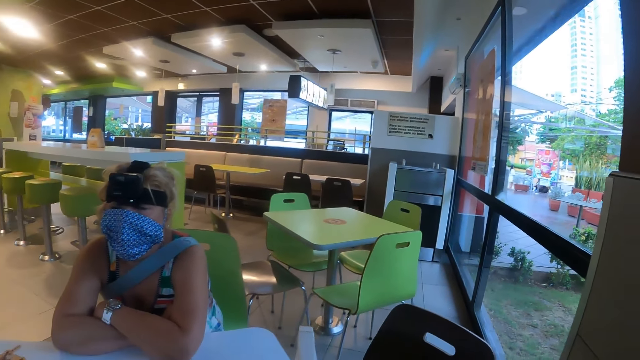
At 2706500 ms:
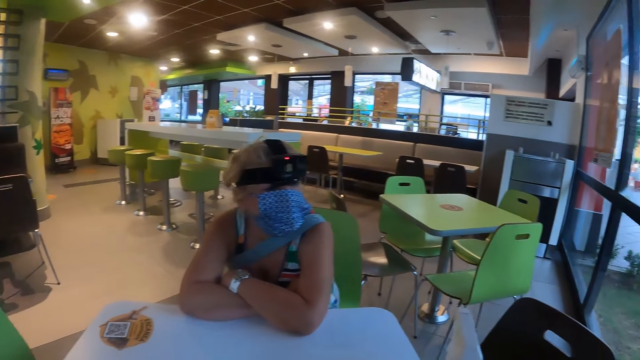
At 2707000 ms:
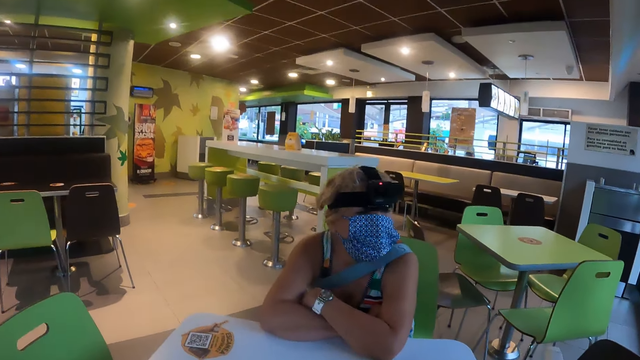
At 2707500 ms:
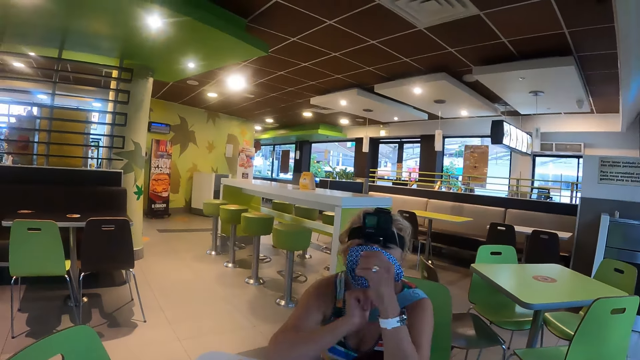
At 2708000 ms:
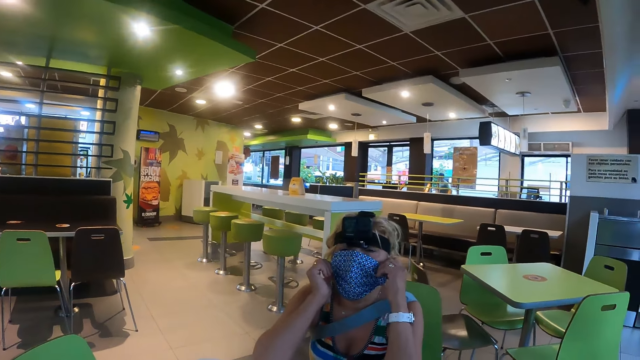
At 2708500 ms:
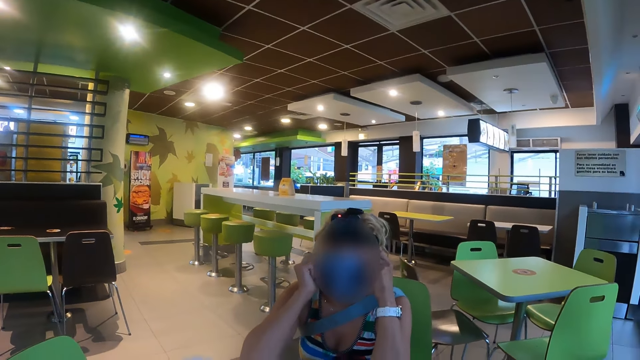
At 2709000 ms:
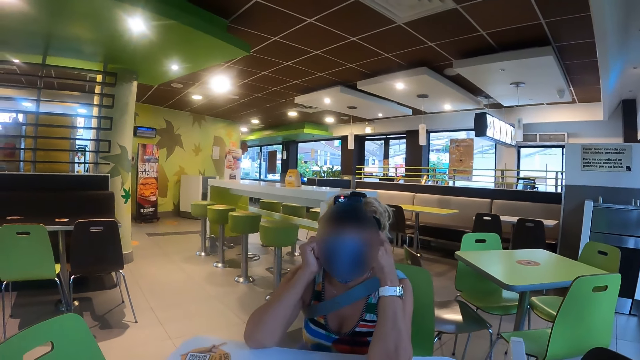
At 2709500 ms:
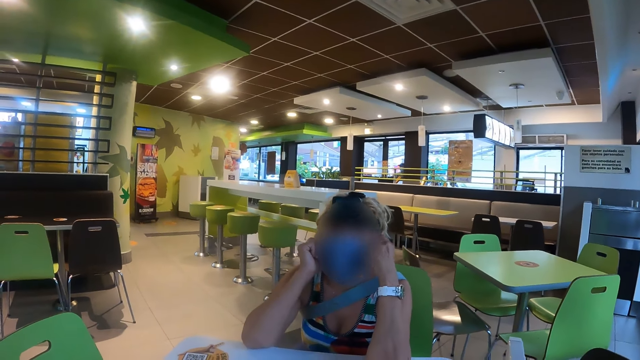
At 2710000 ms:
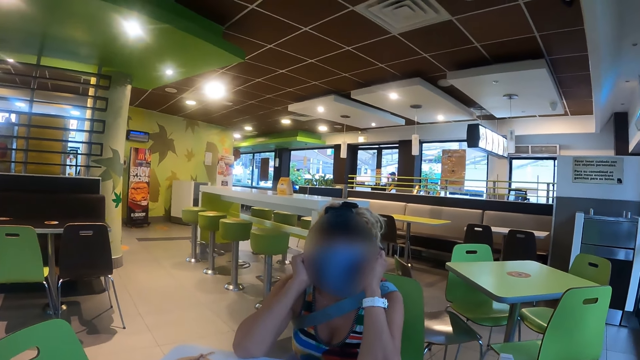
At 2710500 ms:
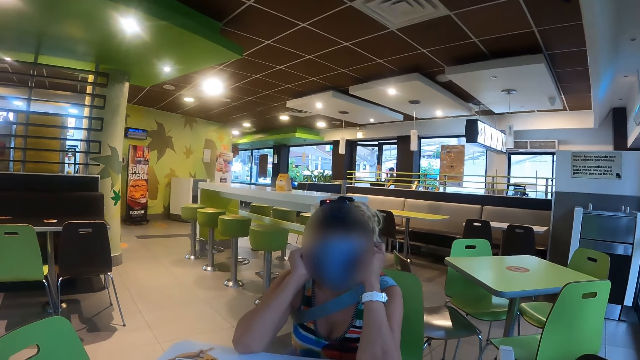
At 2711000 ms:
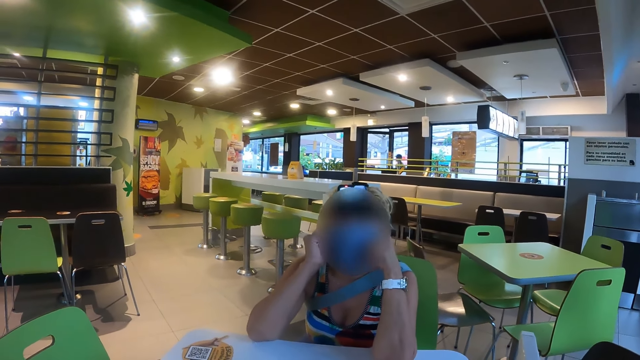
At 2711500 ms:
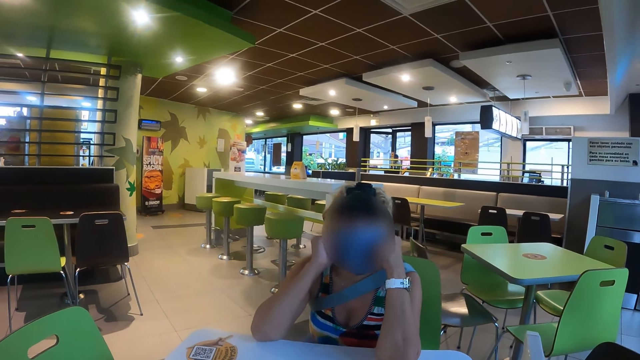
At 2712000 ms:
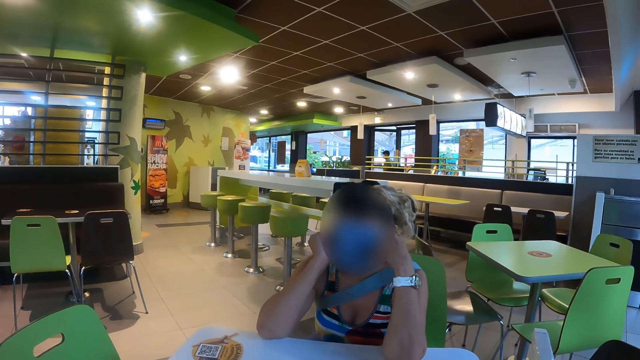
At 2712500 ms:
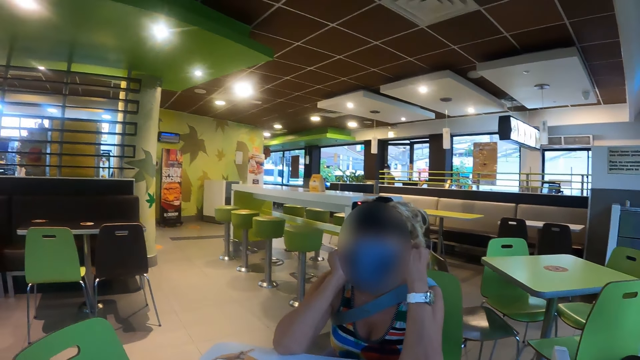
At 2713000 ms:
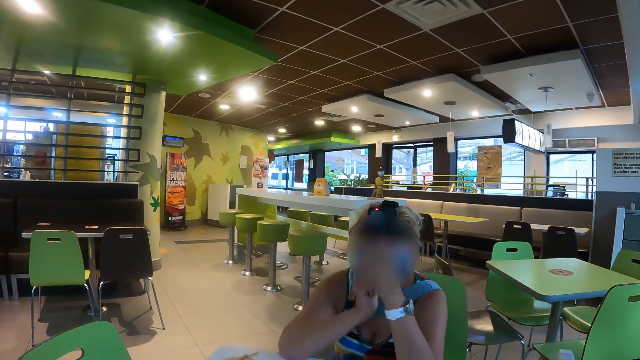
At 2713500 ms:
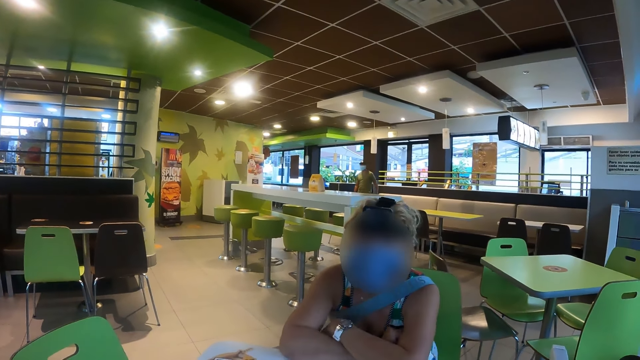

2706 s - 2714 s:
A lady touches the mask.

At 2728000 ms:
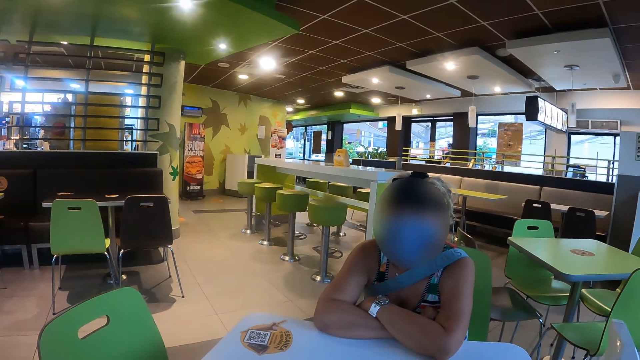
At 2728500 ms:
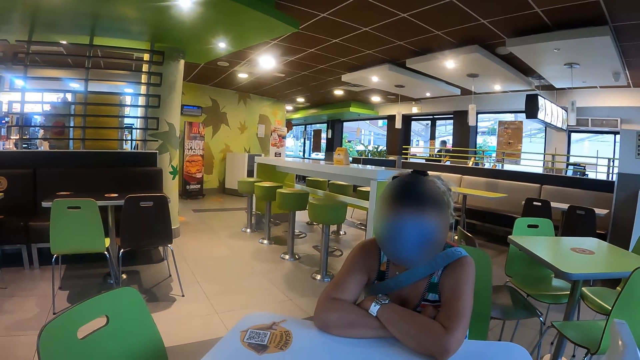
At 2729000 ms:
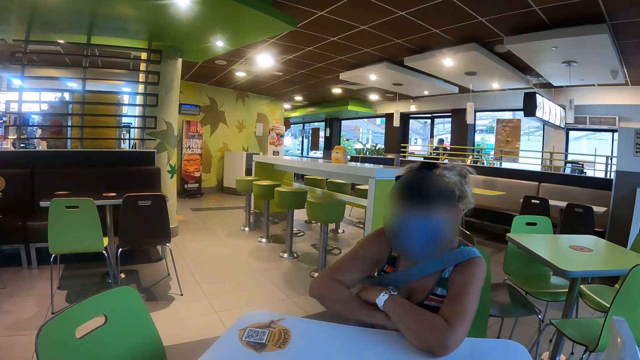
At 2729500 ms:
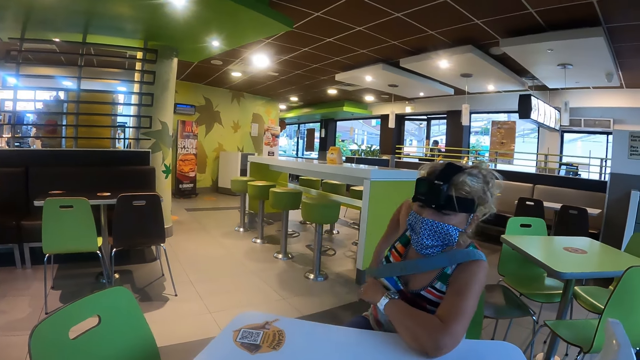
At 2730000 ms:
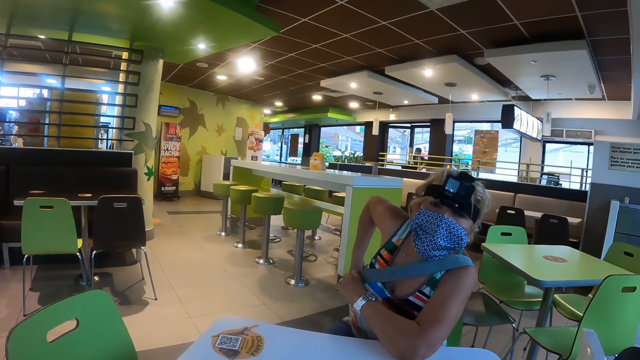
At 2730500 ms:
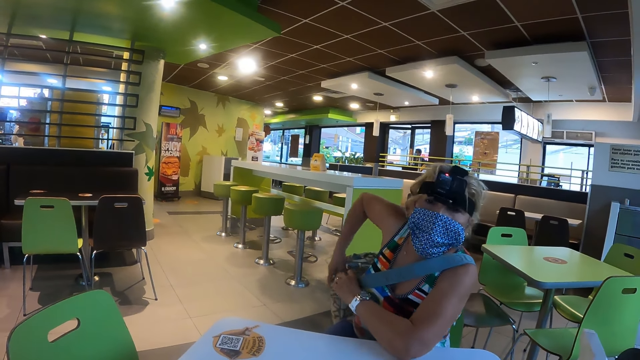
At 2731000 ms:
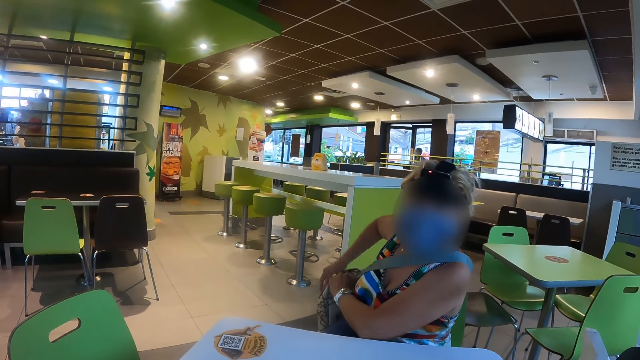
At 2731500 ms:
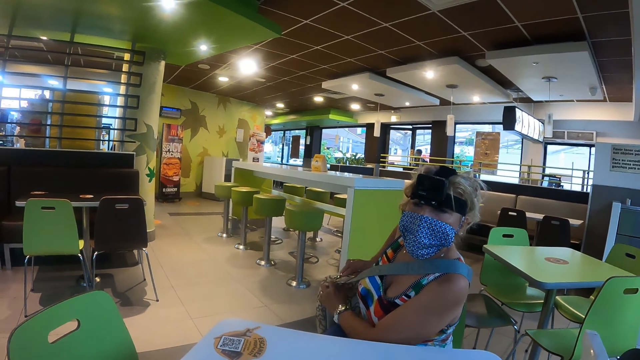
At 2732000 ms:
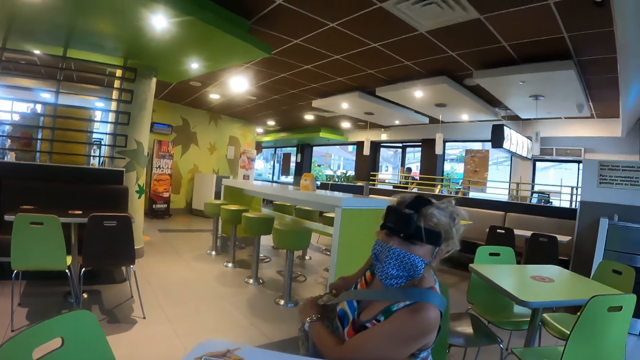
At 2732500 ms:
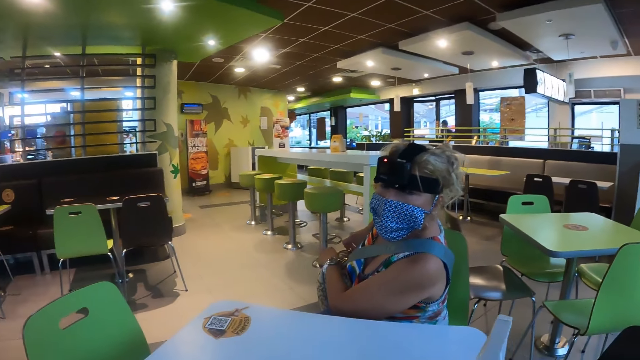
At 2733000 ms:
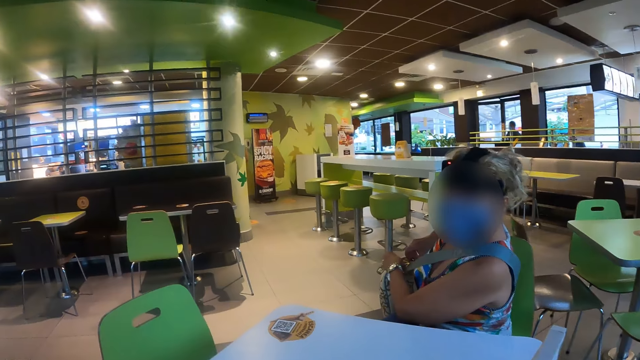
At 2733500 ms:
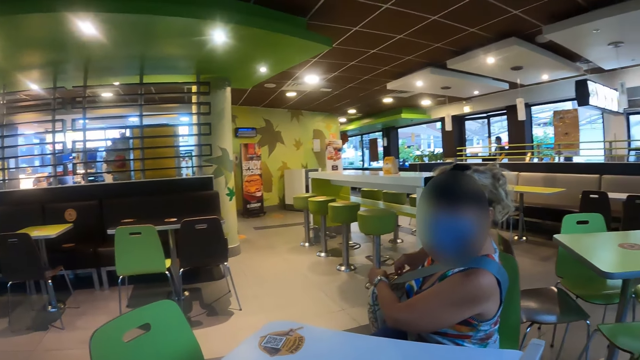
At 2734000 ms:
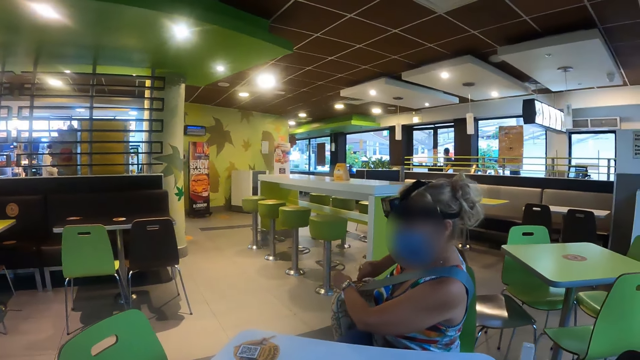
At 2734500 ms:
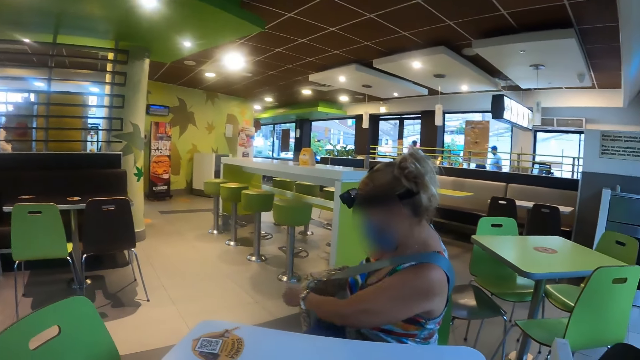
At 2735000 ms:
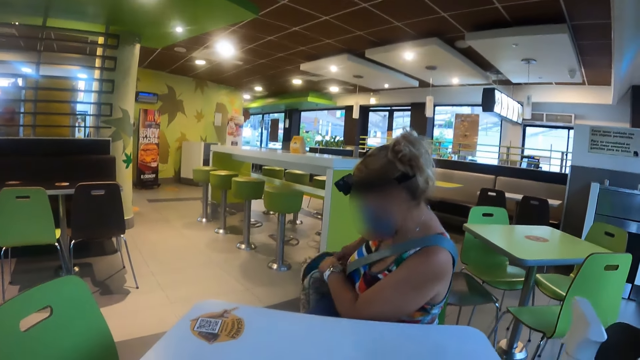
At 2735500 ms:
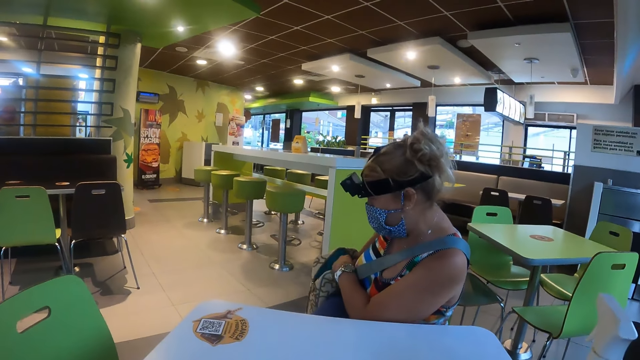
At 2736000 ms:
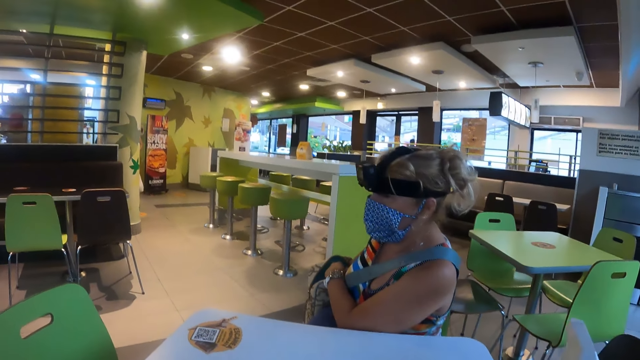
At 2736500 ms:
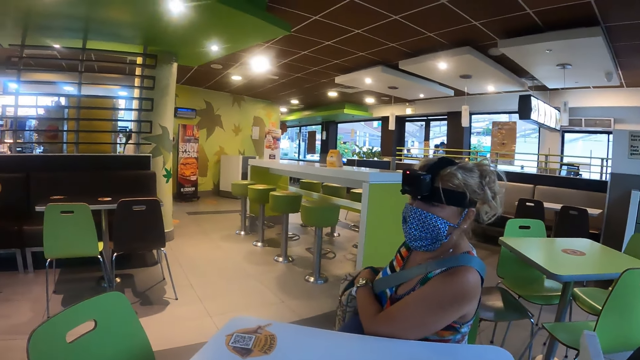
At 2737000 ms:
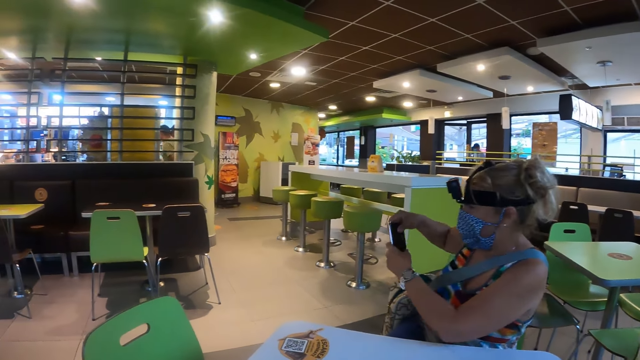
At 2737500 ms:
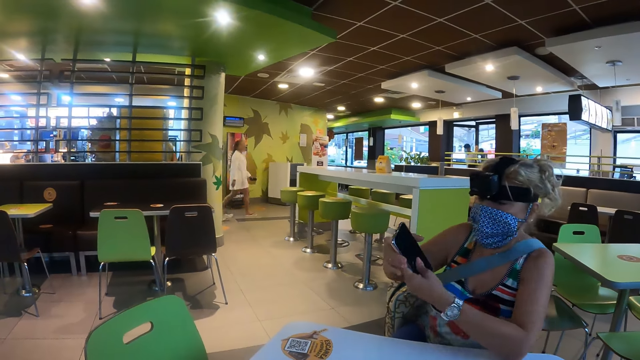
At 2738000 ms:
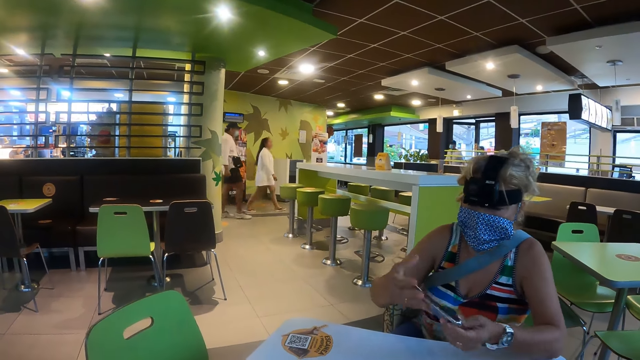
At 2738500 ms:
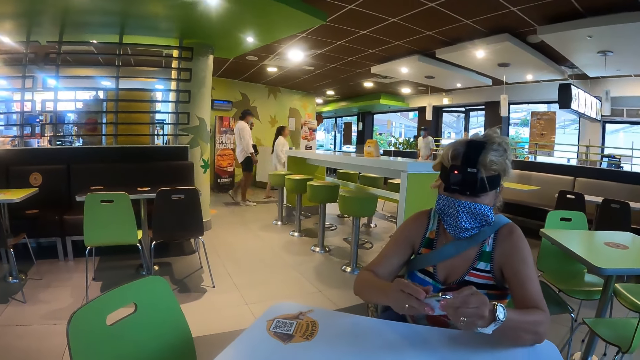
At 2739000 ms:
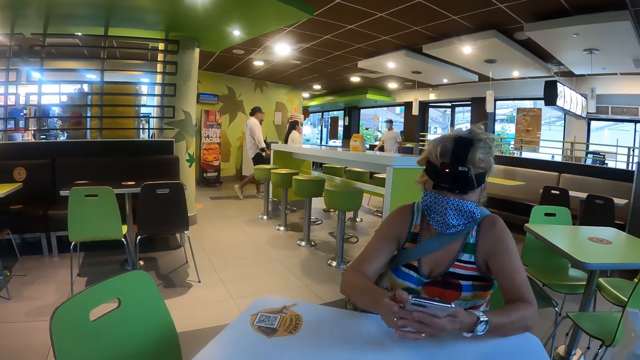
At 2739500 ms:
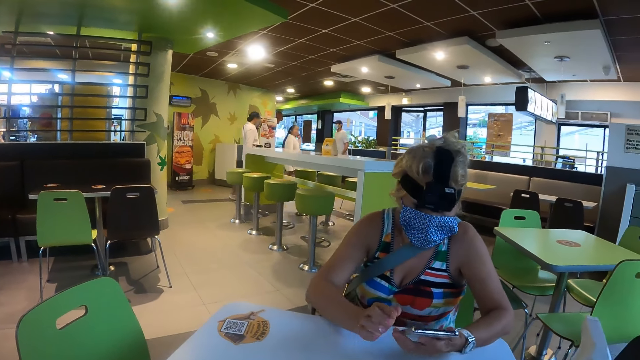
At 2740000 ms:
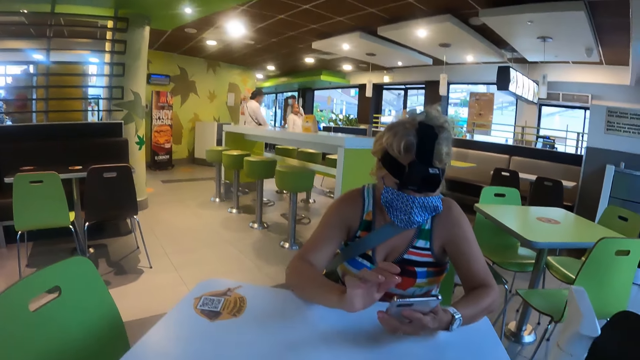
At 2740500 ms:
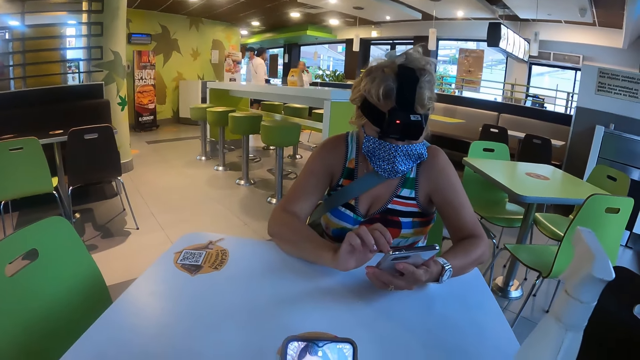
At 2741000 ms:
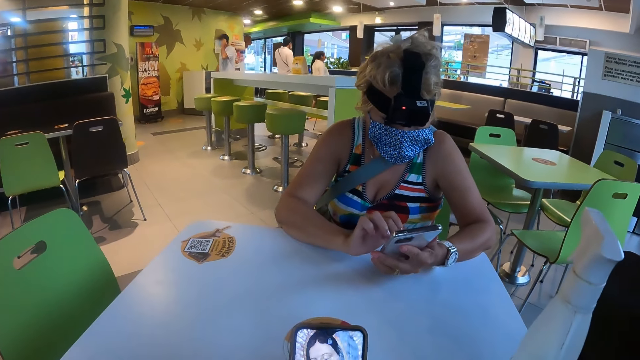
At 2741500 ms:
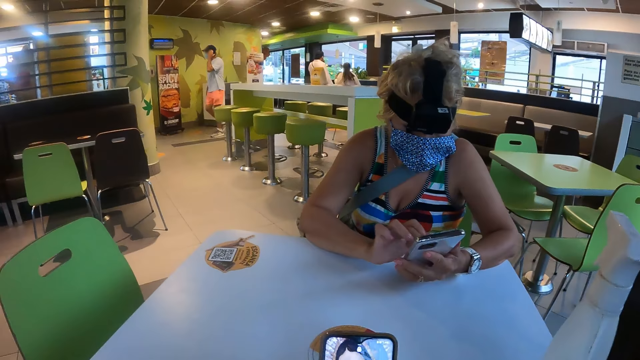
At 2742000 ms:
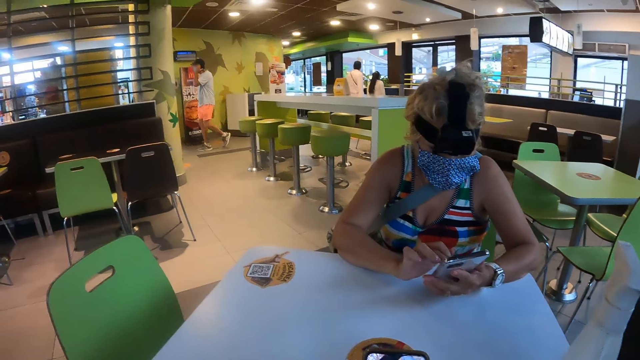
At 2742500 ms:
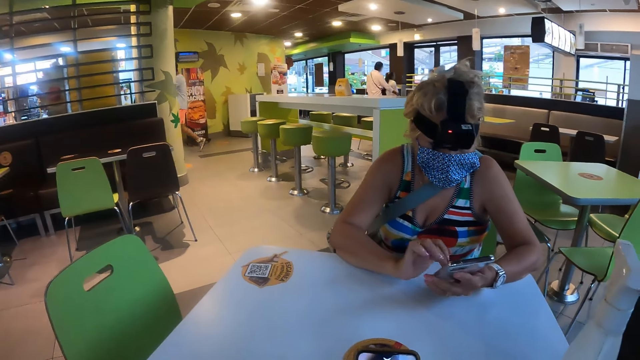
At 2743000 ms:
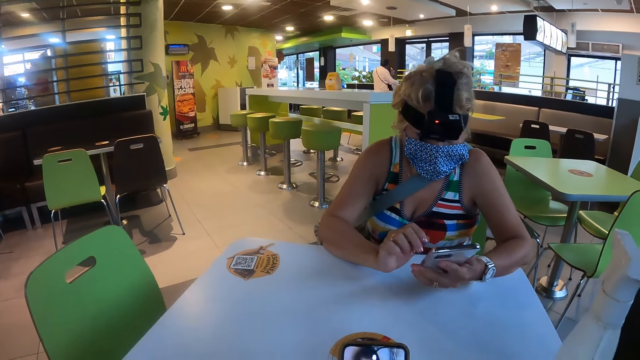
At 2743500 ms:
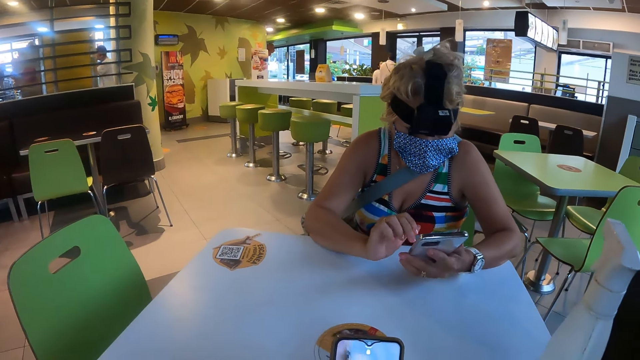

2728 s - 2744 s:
A woman adjusts a bag. The woman unzips the bag. The woman searches in the bag. The woman removes a phone from the bag. The woman adjusts the phone. The woman operates the phone. The camera wearer touches the mobile phone. They operate the phone.
